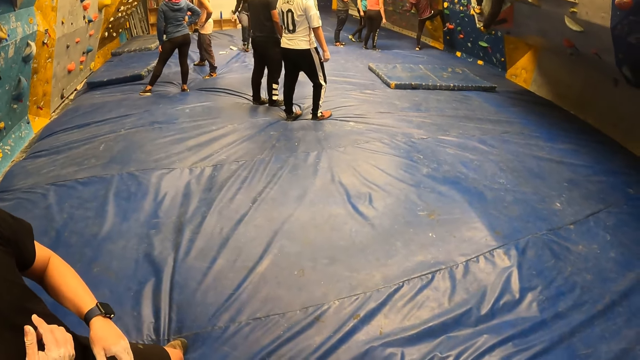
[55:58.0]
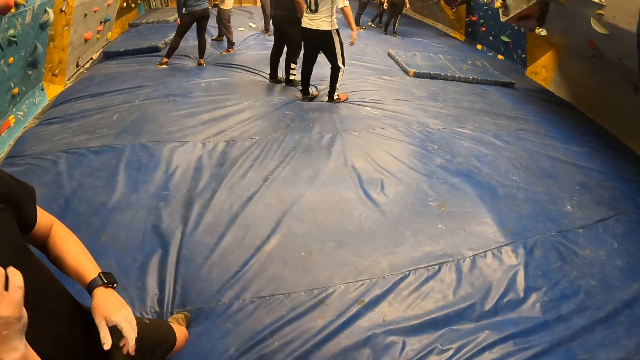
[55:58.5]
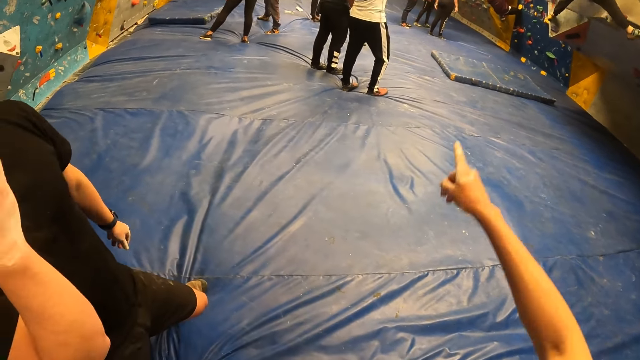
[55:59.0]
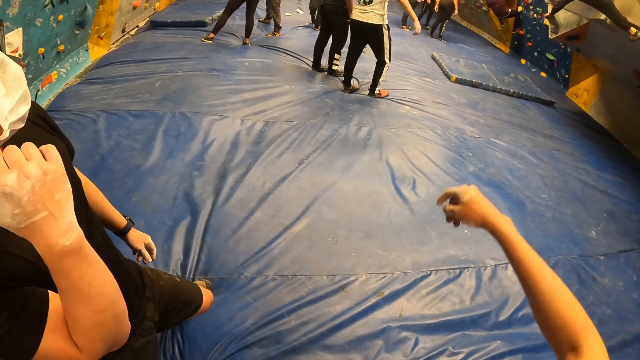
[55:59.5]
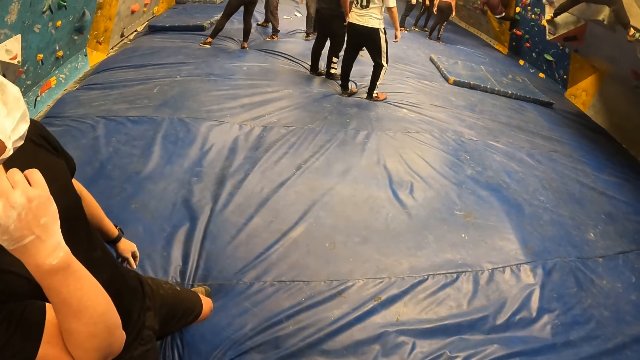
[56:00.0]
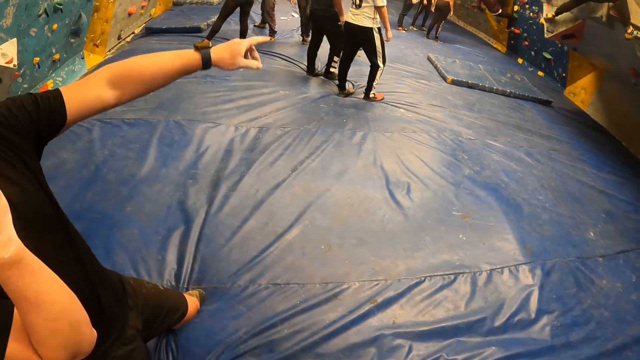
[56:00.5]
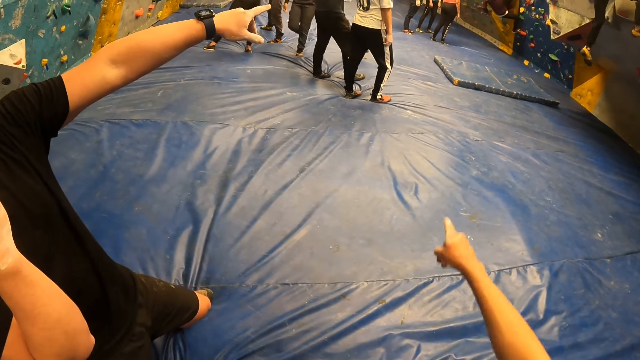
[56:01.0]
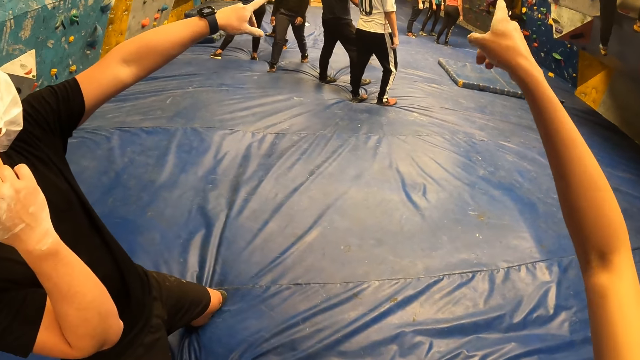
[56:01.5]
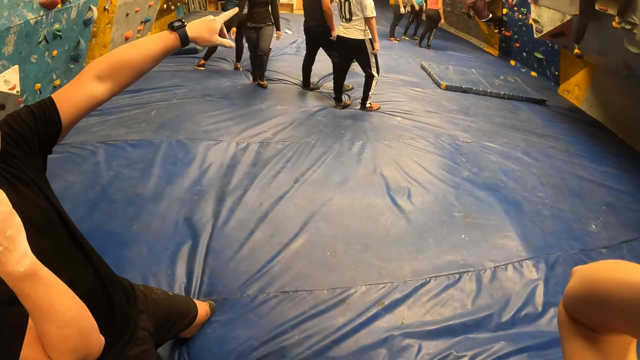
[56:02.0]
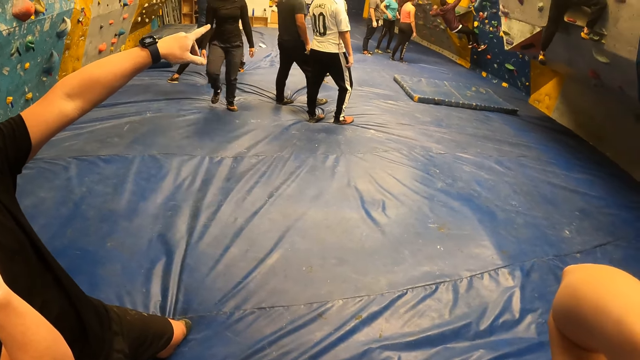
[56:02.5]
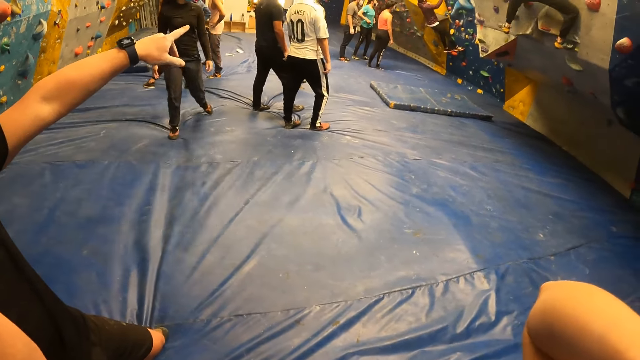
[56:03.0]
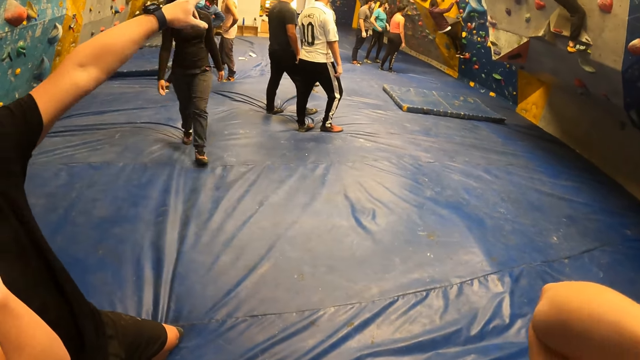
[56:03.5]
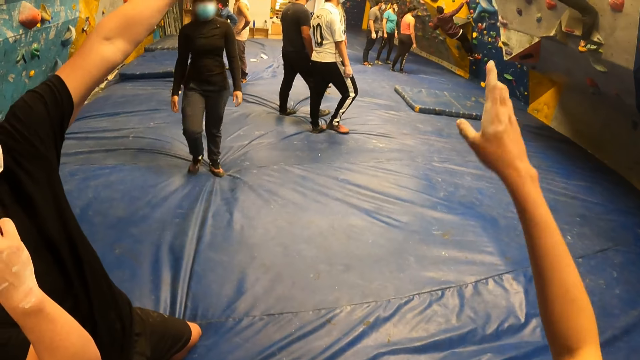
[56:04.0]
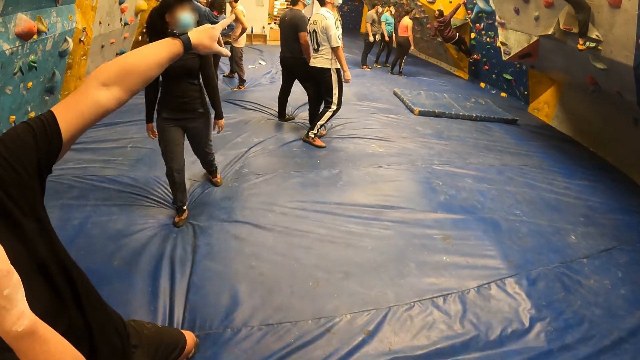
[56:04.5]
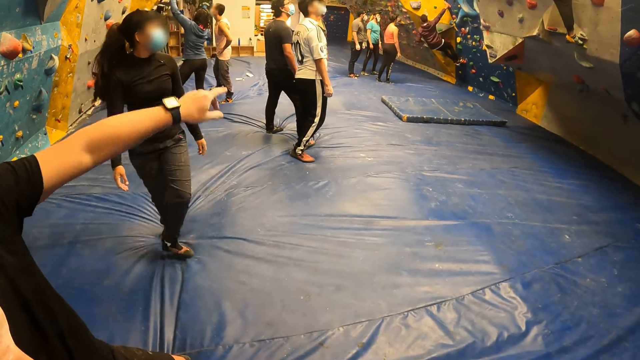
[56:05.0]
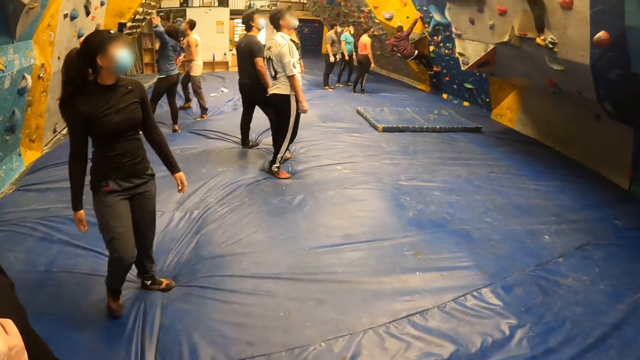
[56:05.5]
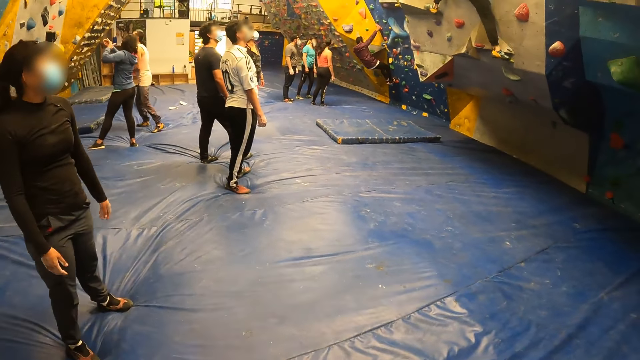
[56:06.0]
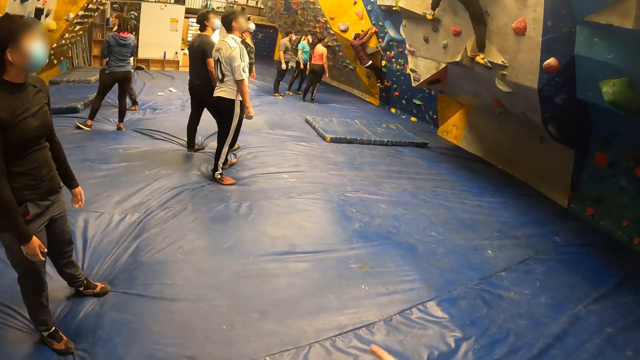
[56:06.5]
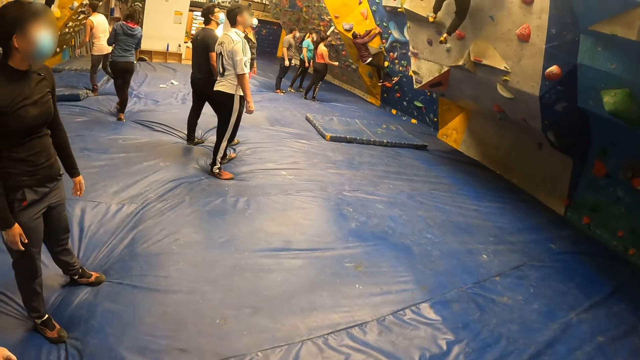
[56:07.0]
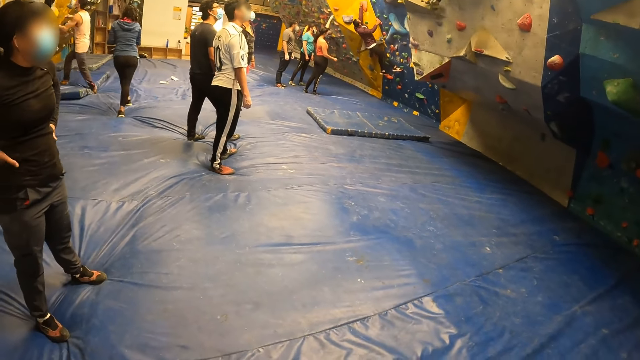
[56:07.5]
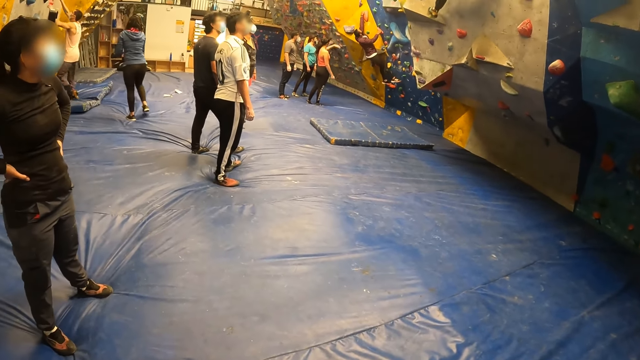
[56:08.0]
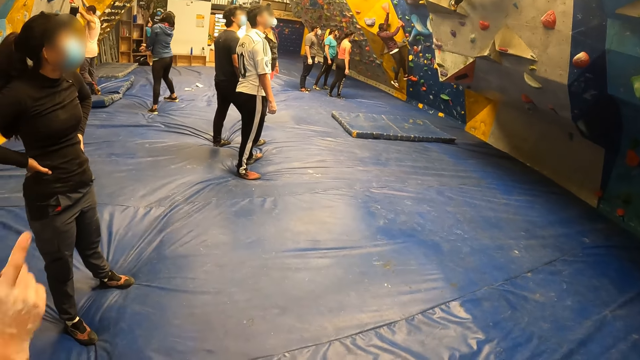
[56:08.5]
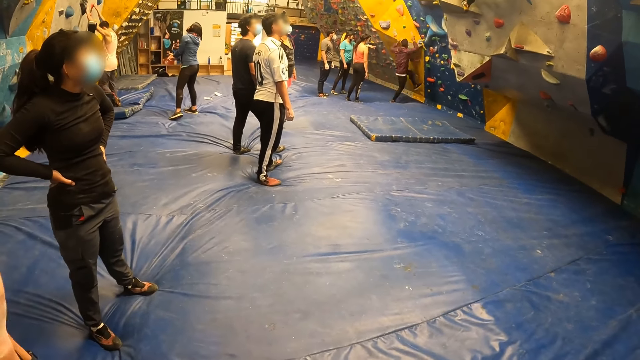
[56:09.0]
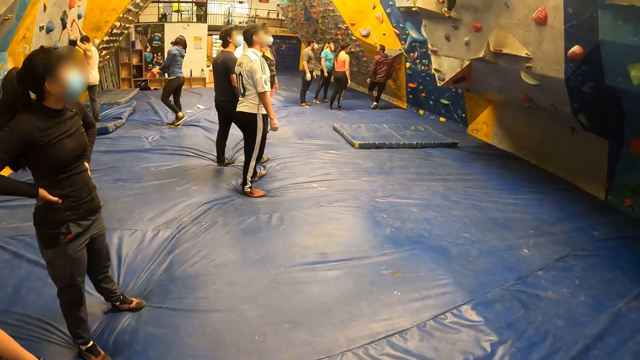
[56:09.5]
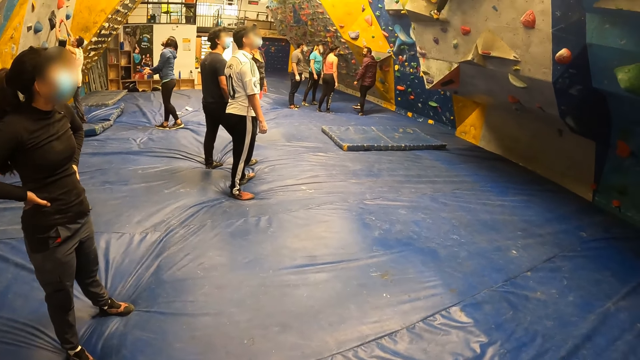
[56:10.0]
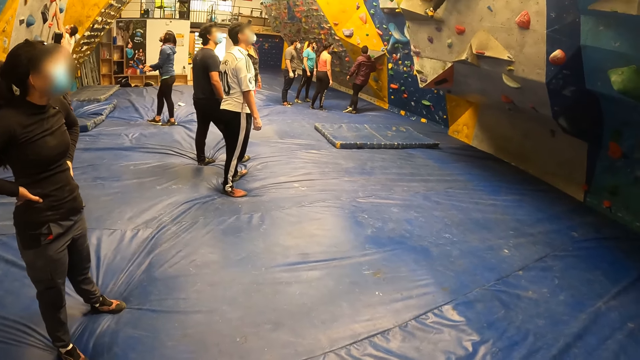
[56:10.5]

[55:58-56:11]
The camera wearer stares around. She points her right hand in the air. A man points his left hand to the wall. The camera wearer points her right hand to the wall. A person walks around. The camera wearer points her right hand to the wall again. The man points out with the right hand. The person walks around. The camera wearer raises her right hand. Another person moves around. Another person walks around. The camera wearer points her right hand upwards. Another person climbs down.

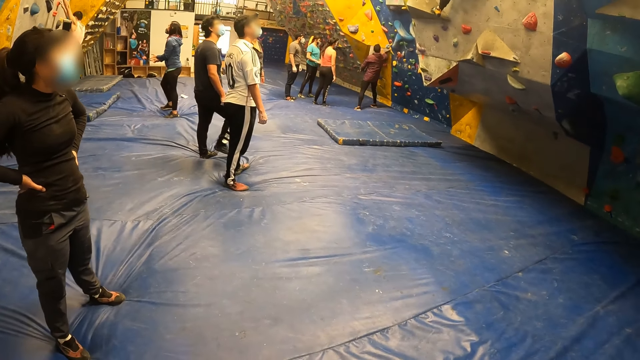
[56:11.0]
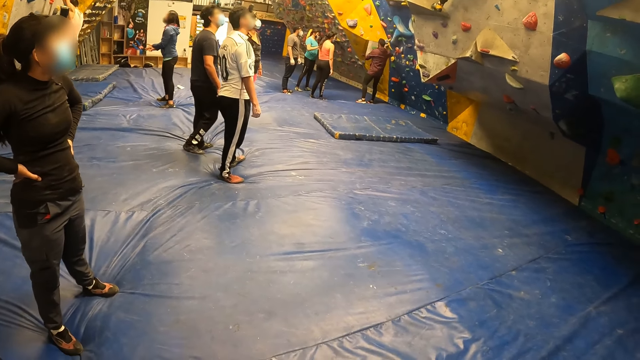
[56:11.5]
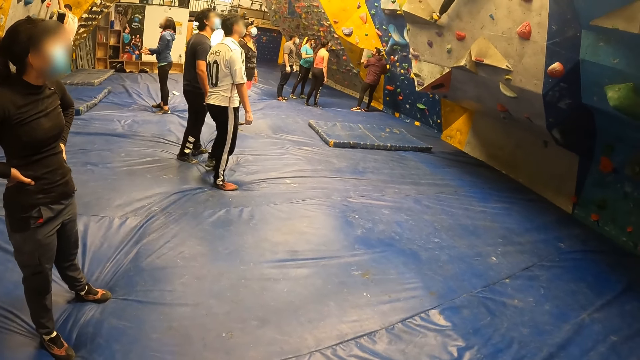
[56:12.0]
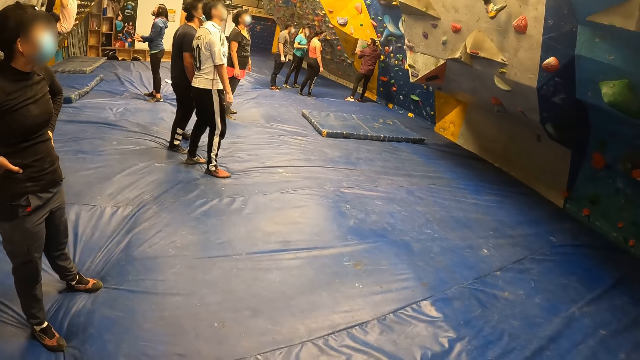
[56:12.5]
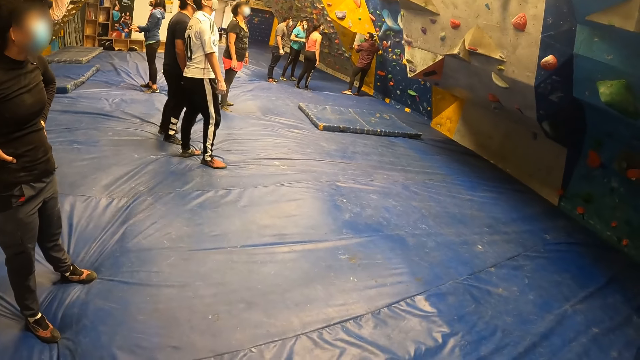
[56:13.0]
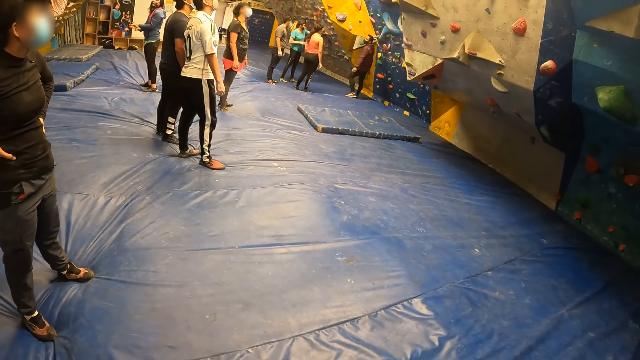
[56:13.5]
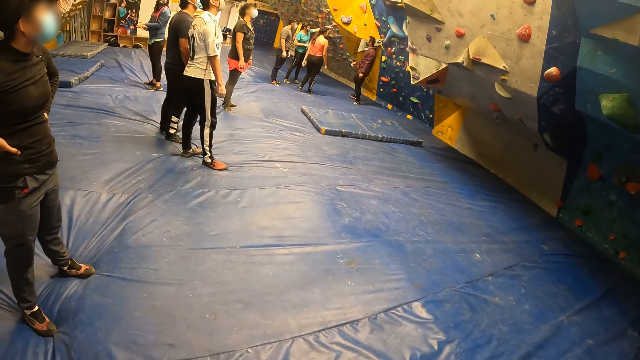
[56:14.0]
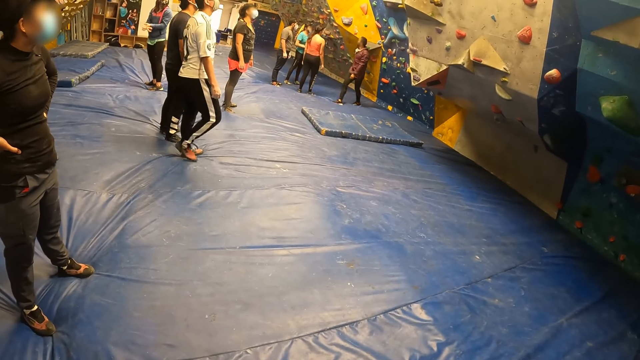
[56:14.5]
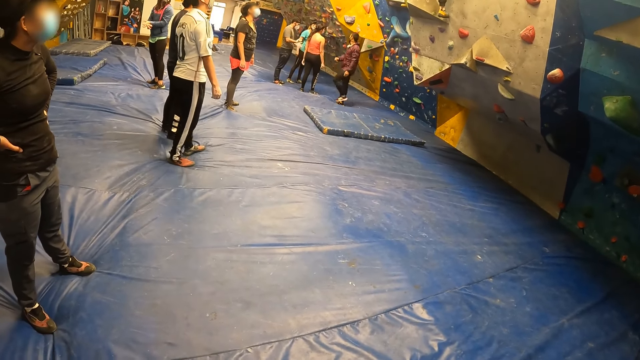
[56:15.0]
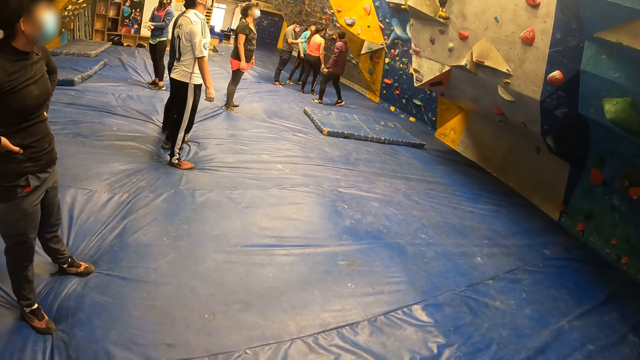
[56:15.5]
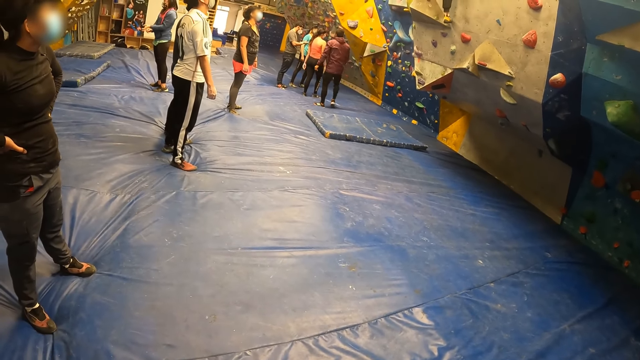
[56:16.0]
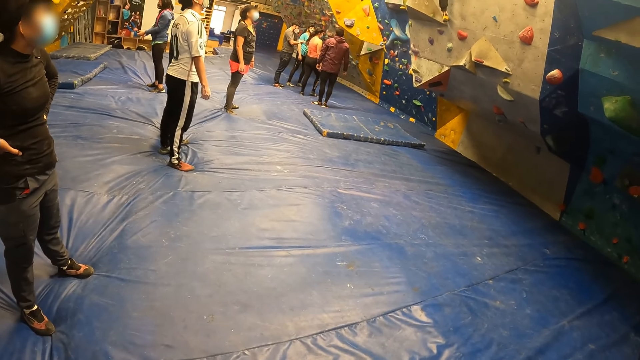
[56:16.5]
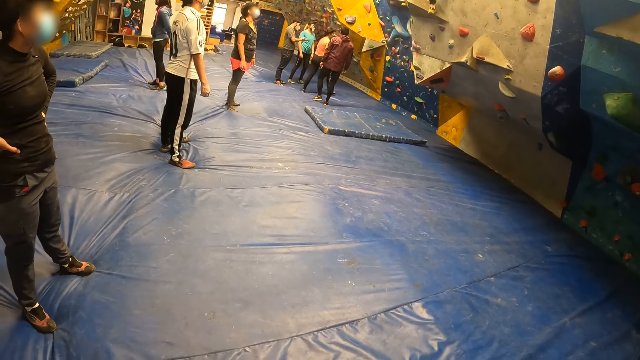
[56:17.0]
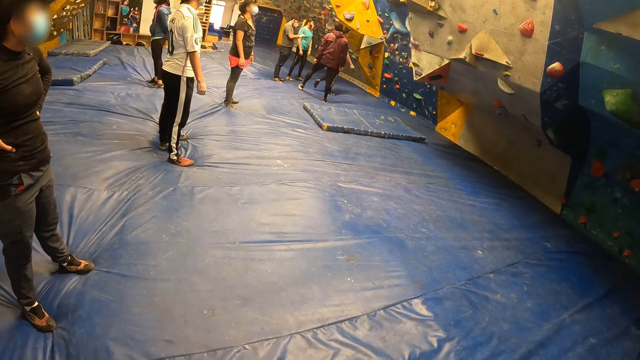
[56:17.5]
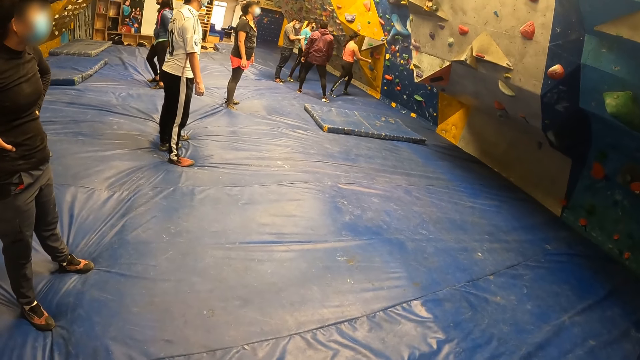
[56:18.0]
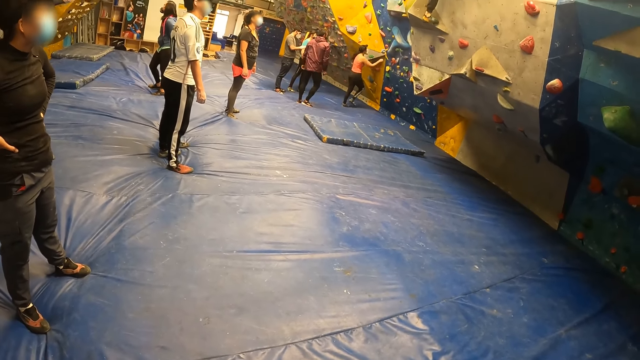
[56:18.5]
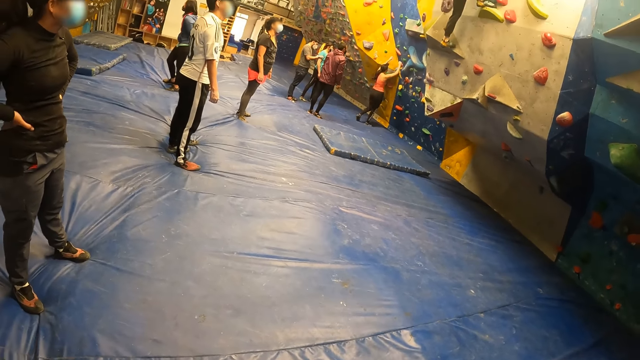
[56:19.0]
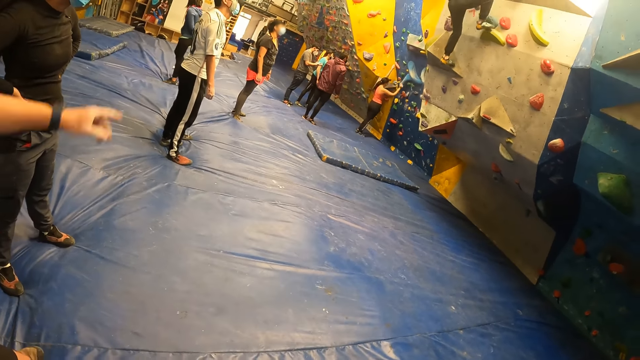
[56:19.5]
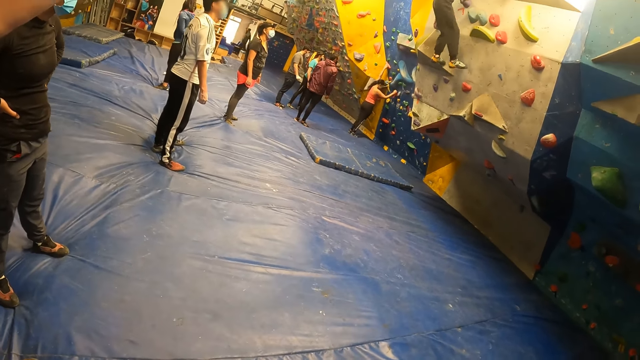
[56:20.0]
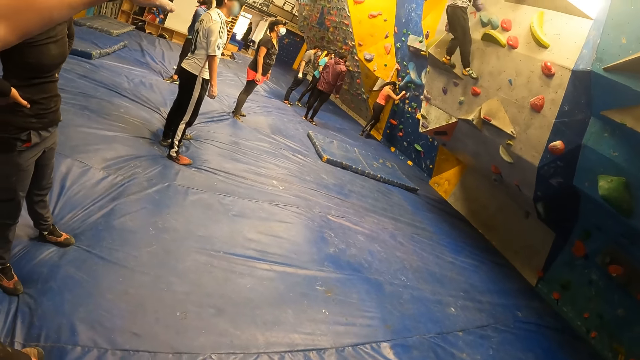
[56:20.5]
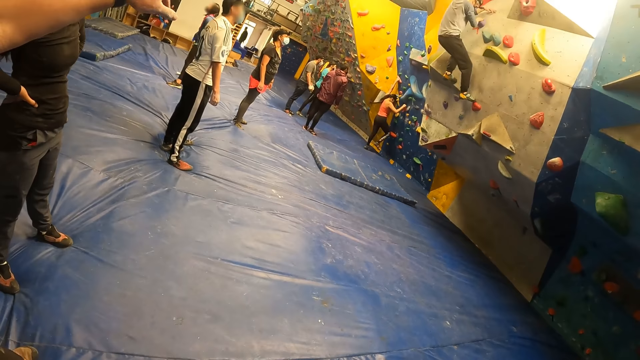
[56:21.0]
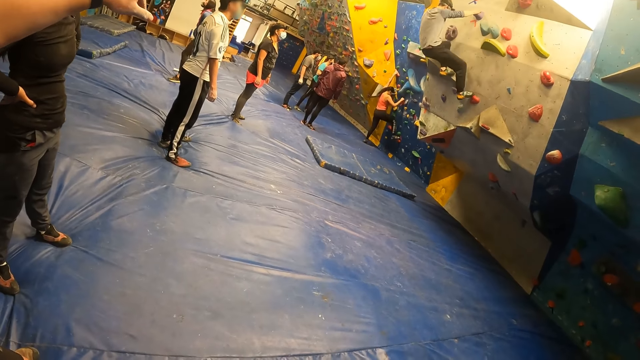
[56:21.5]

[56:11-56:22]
A person moves around. Another person stares around. Two other persons stare around. Another person moves around. Another person climbs up. A man points his left hand to the wall. Another person comes down.
